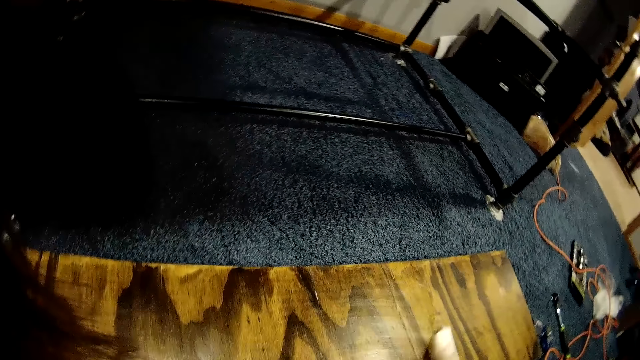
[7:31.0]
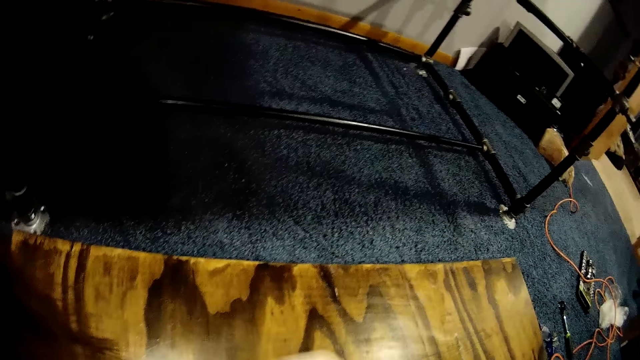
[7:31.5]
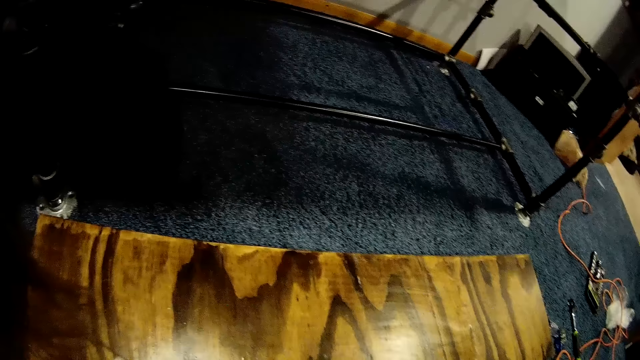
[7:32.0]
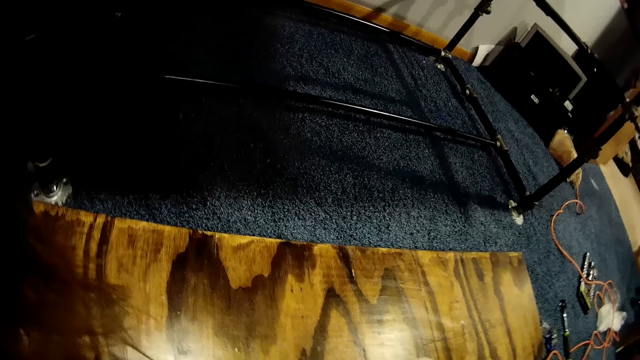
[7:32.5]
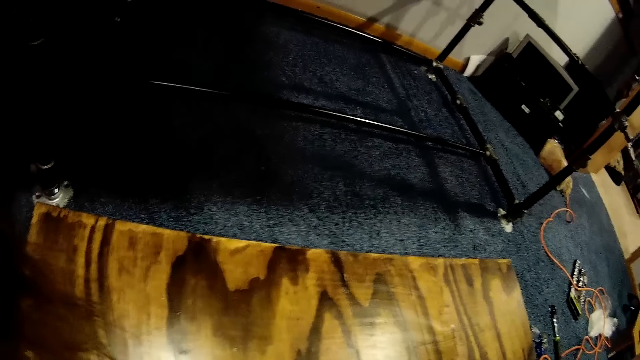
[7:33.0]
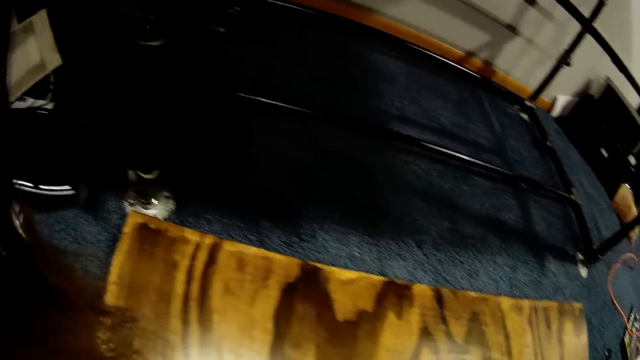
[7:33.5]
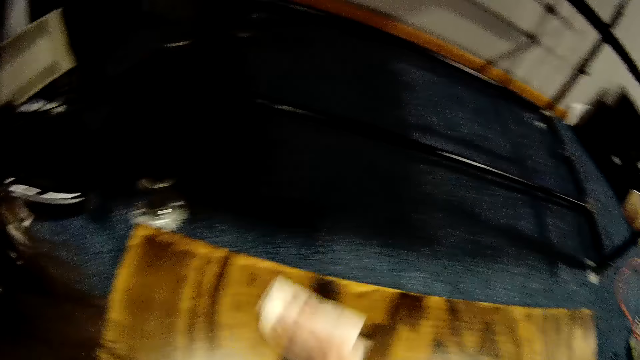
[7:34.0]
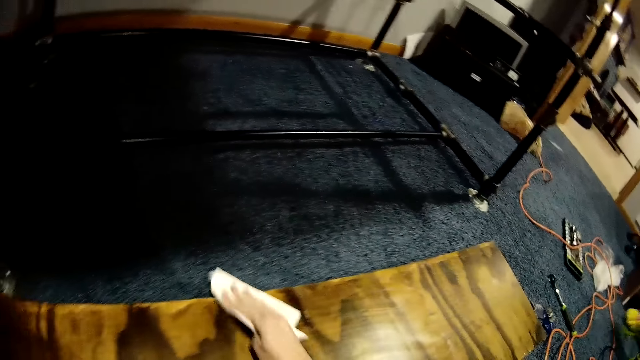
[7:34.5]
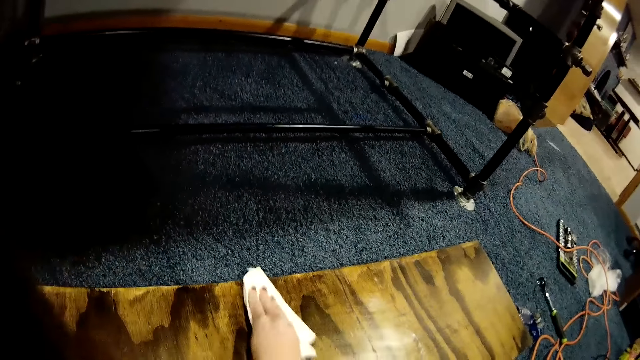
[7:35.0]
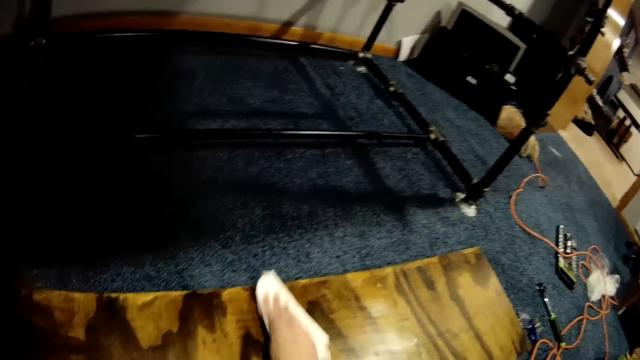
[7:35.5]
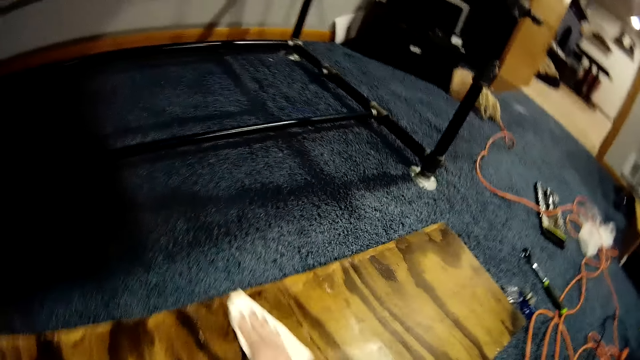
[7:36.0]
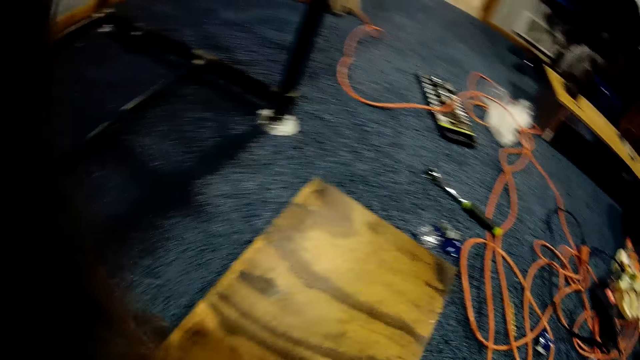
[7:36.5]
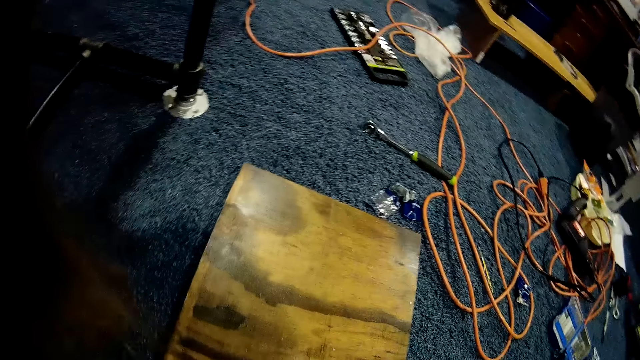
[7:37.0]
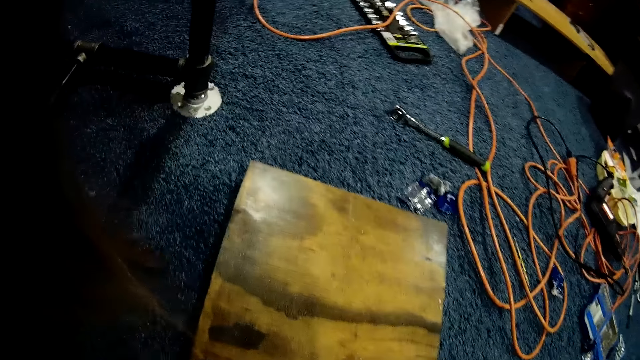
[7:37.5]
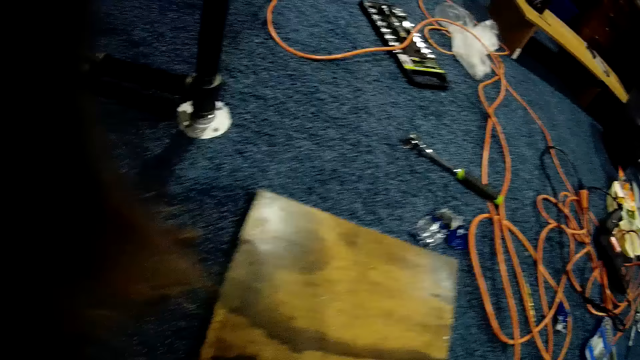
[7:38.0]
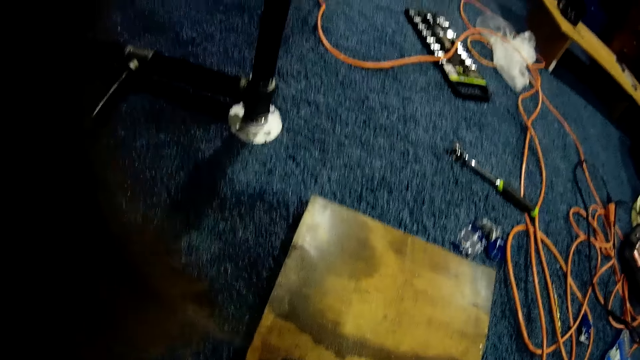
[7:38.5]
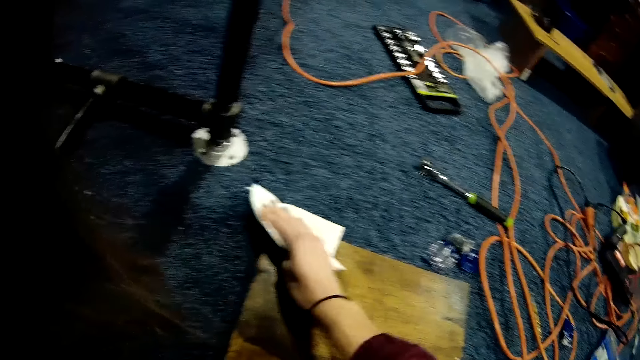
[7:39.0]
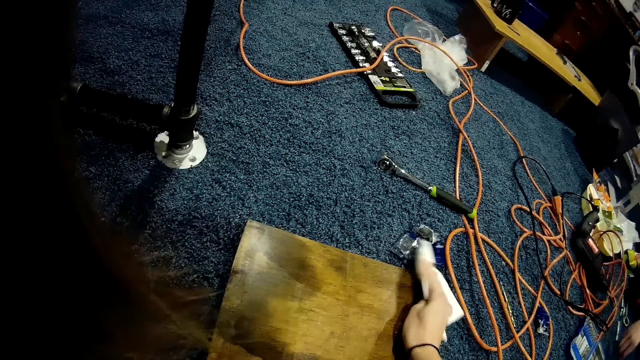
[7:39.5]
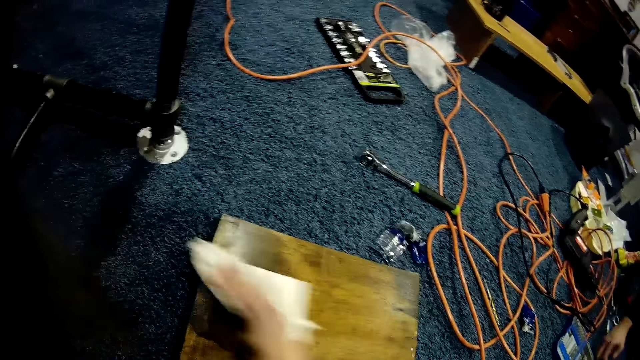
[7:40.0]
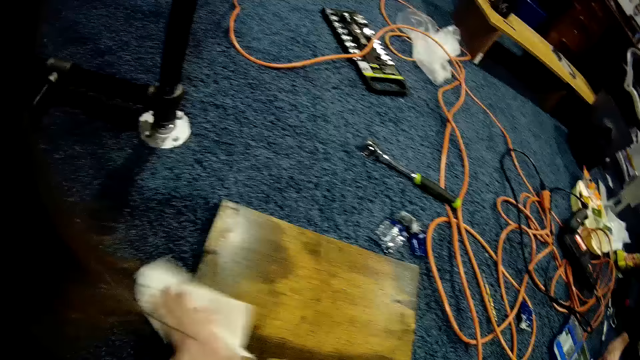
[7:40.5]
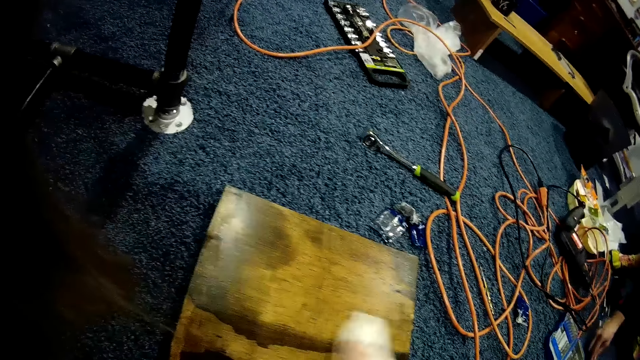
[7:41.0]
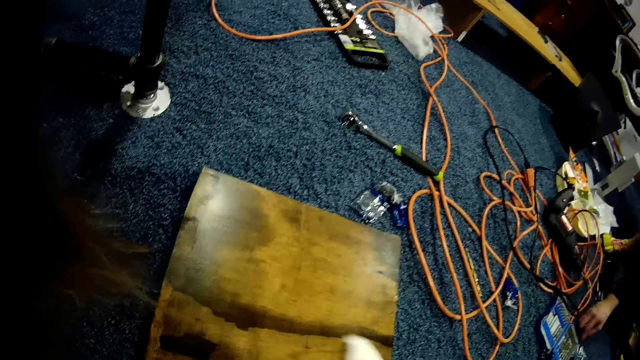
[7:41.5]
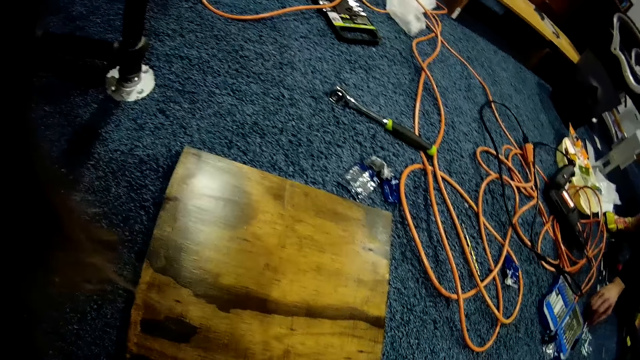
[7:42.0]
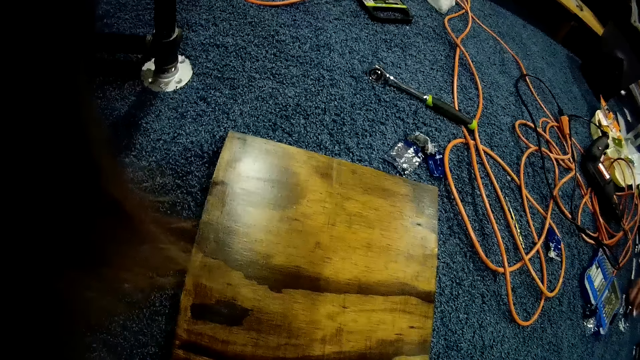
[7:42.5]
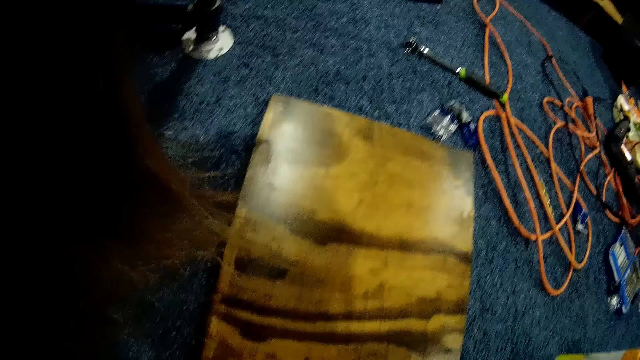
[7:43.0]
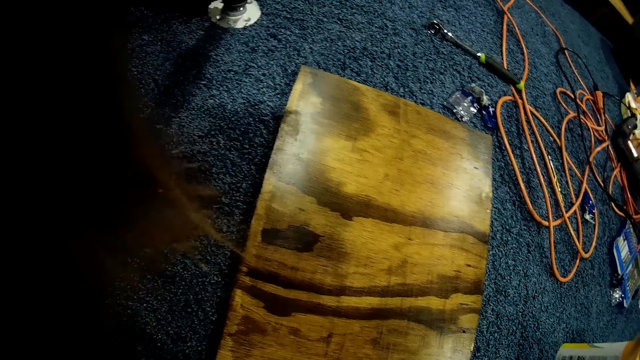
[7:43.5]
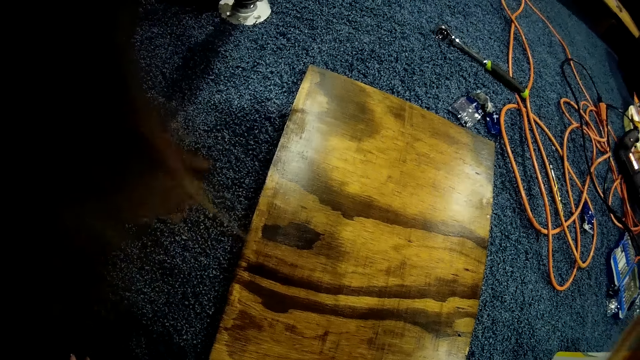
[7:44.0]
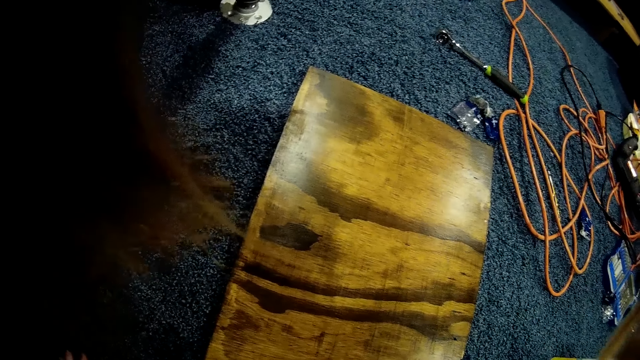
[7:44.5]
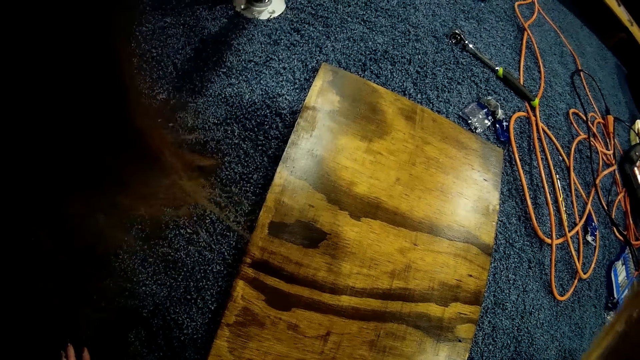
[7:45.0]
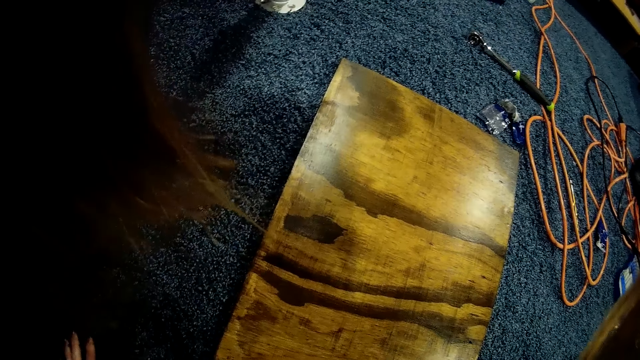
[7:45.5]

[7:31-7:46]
The man touches some tools in the tool box.

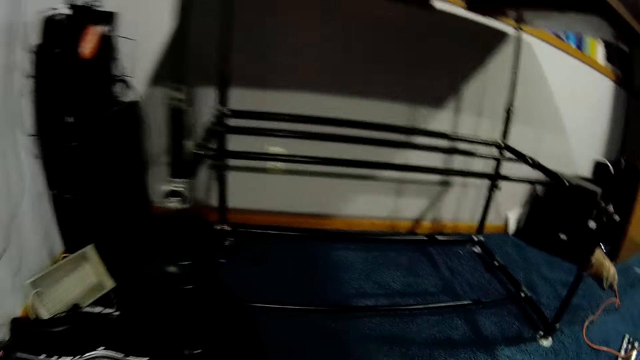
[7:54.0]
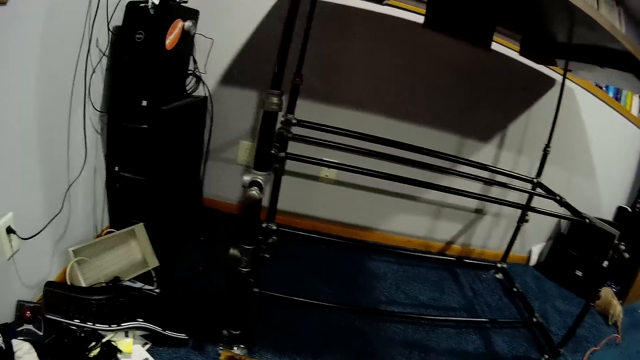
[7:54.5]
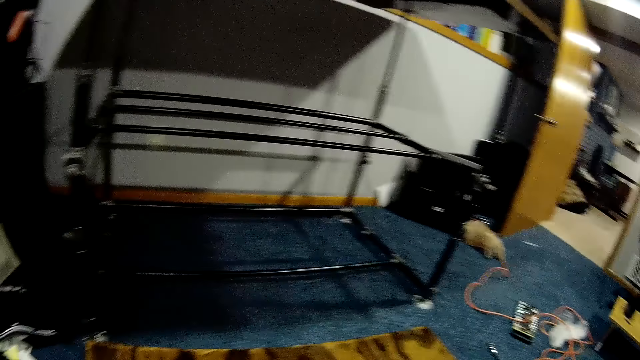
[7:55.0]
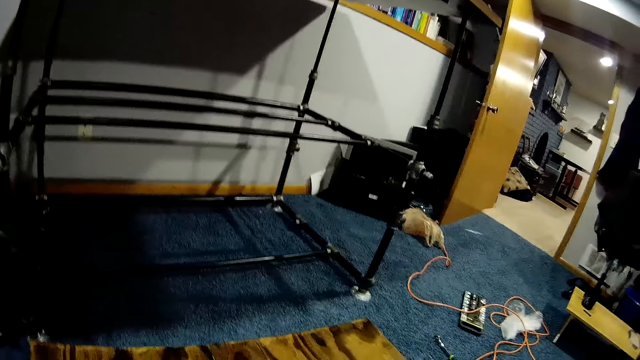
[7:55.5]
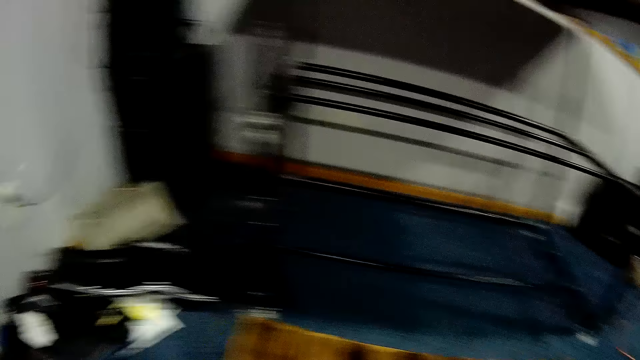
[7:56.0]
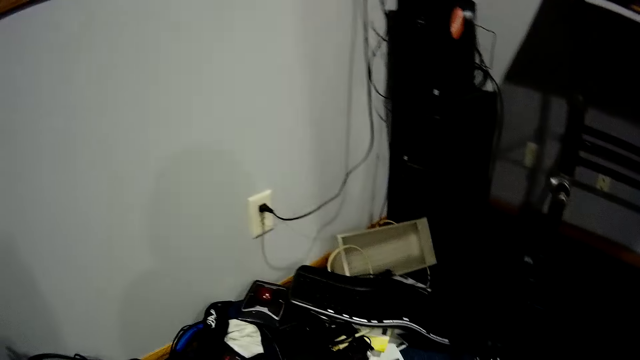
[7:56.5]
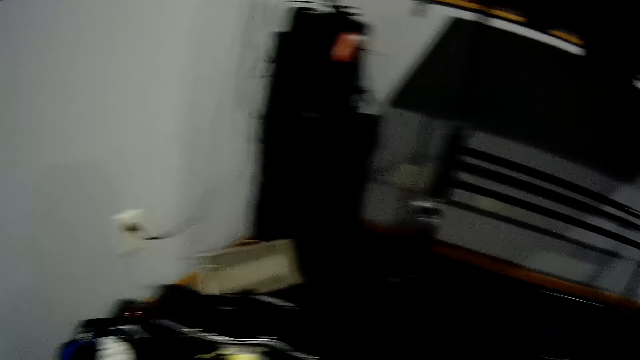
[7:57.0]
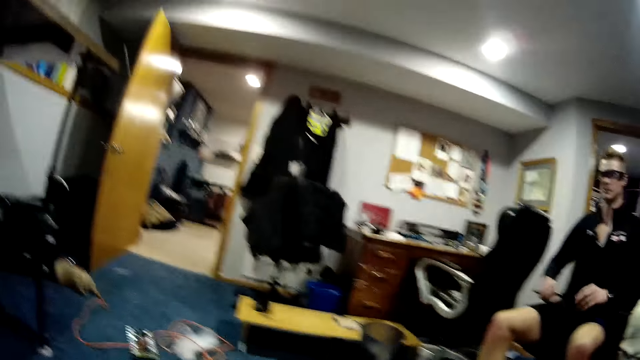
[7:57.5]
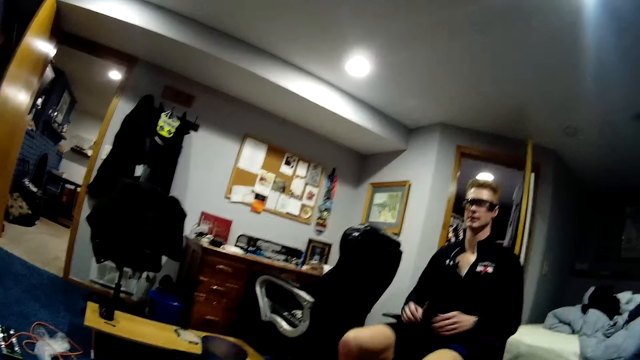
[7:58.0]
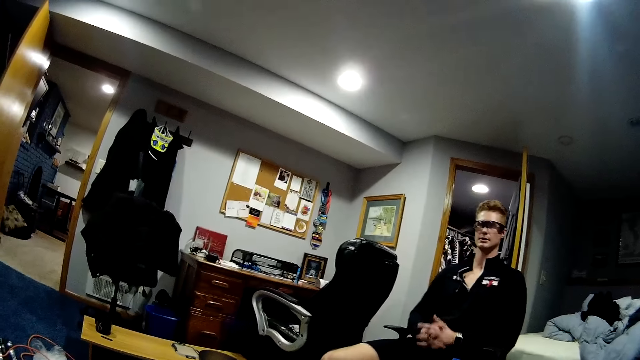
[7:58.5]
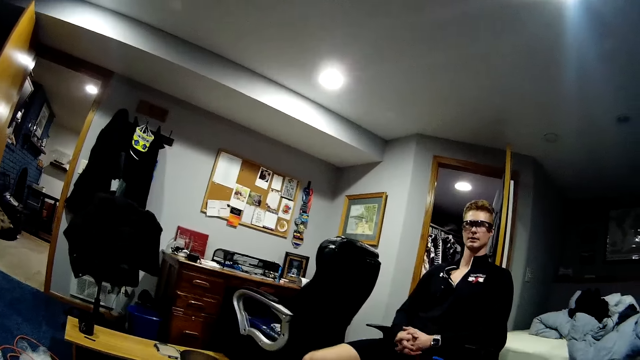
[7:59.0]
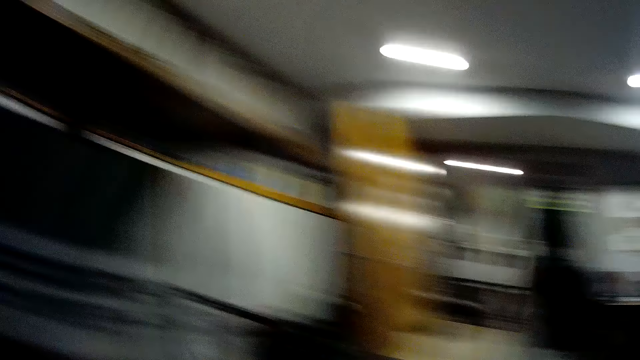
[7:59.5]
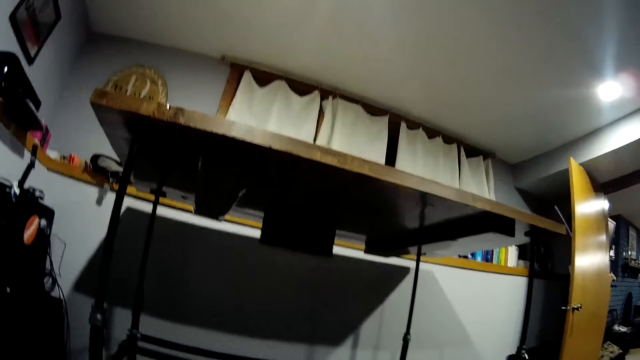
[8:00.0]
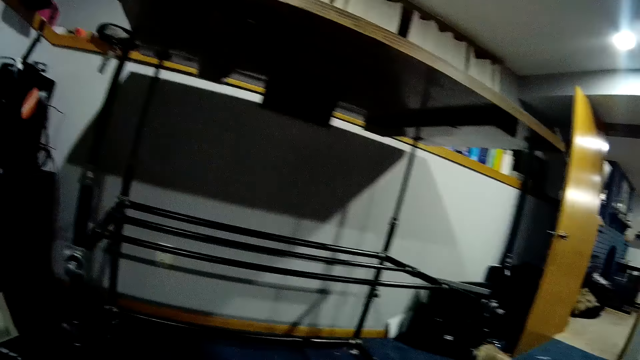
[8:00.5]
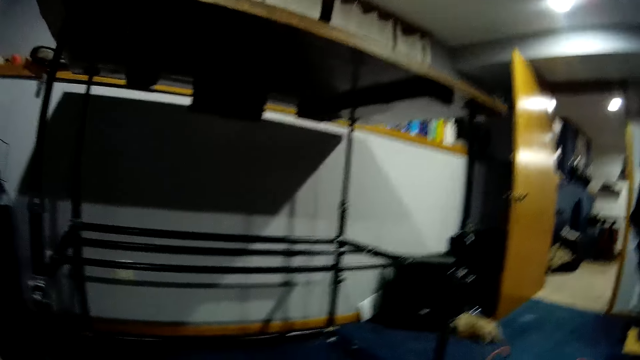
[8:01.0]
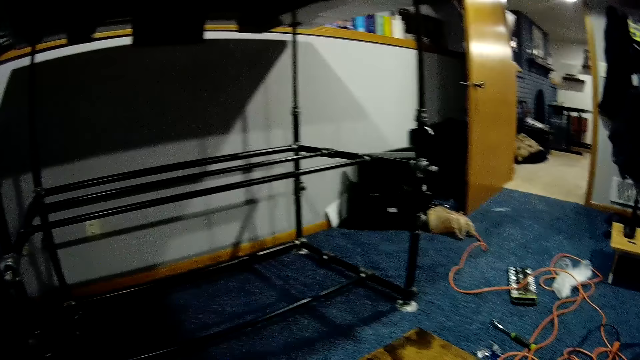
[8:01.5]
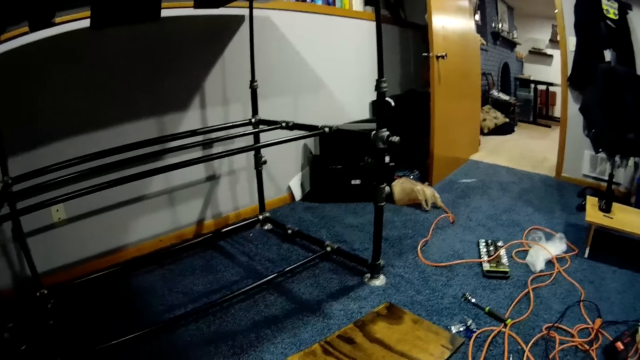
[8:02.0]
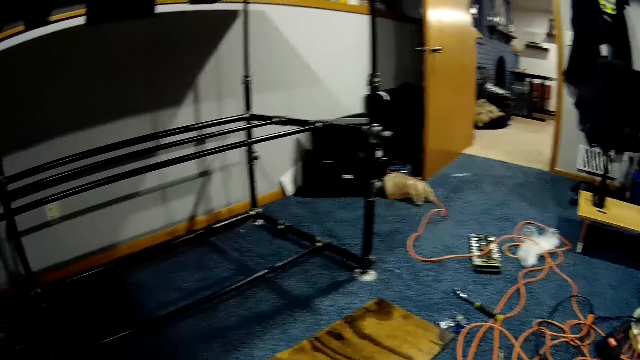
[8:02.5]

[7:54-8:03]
The camera wearer stands in the room. They interact with the man. The man sits in the room. The camera wearer looks around the room. They touch their face.
